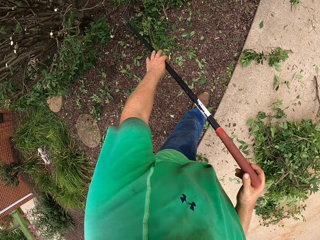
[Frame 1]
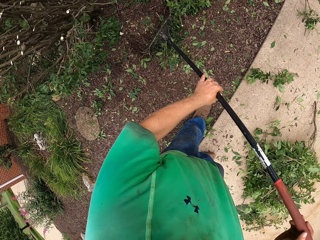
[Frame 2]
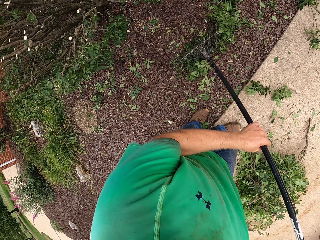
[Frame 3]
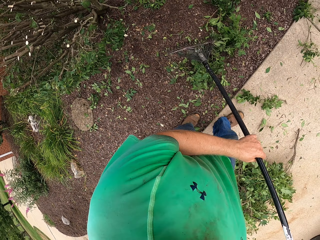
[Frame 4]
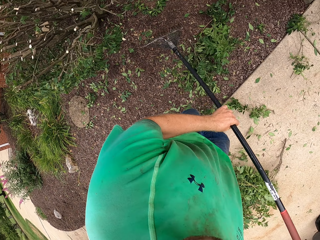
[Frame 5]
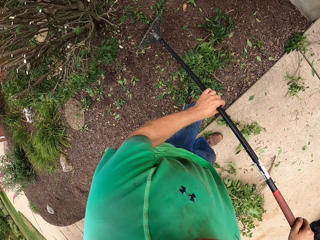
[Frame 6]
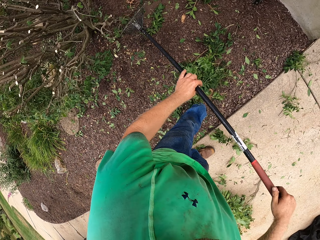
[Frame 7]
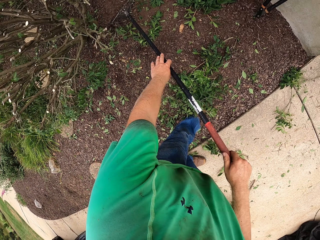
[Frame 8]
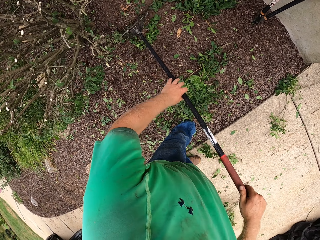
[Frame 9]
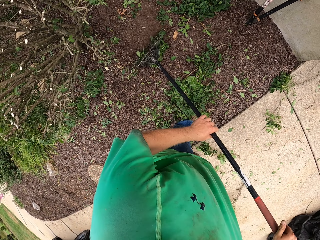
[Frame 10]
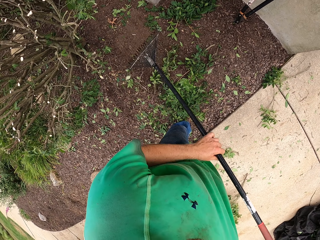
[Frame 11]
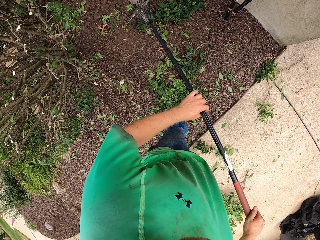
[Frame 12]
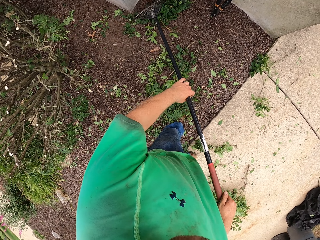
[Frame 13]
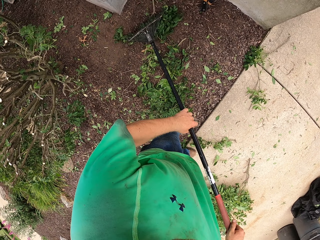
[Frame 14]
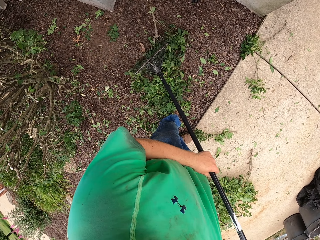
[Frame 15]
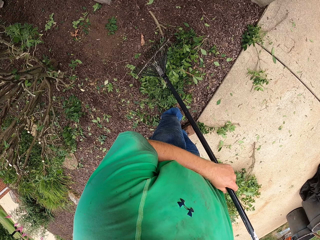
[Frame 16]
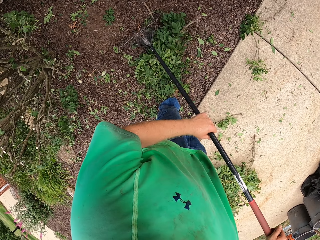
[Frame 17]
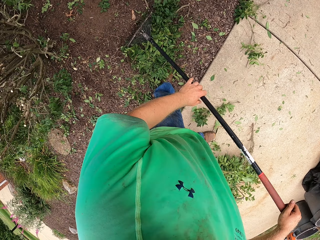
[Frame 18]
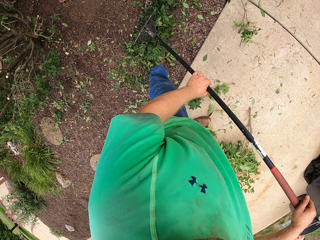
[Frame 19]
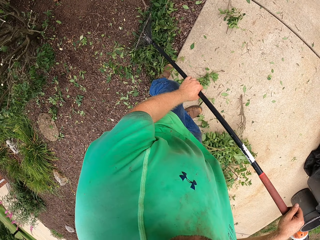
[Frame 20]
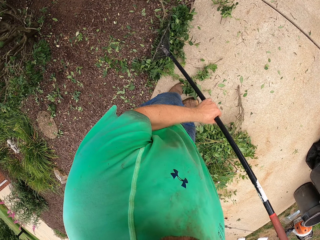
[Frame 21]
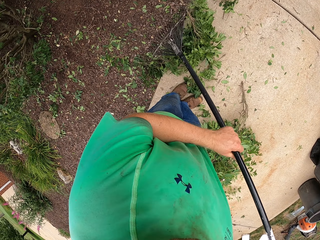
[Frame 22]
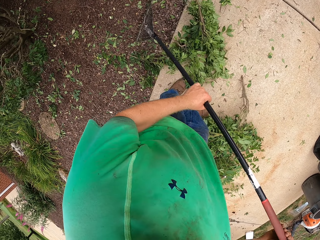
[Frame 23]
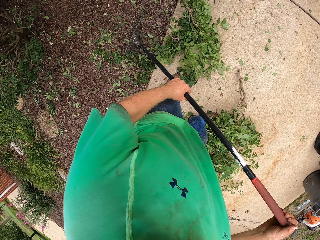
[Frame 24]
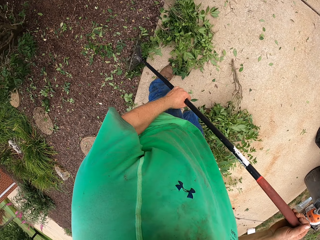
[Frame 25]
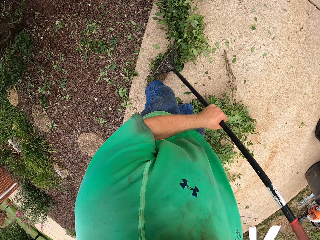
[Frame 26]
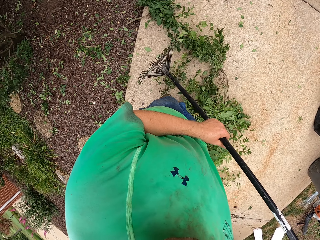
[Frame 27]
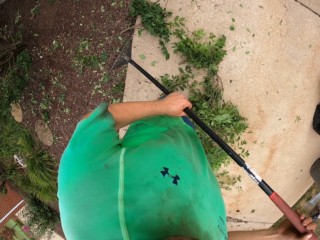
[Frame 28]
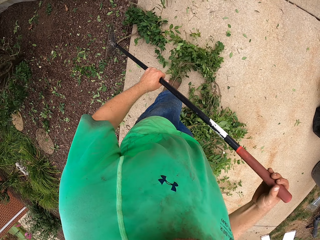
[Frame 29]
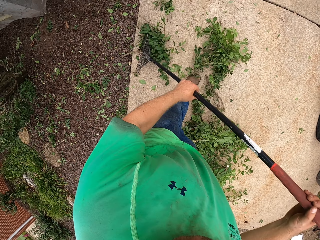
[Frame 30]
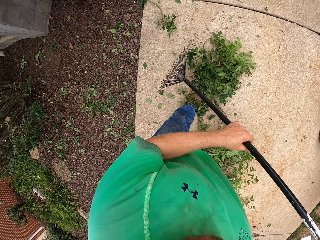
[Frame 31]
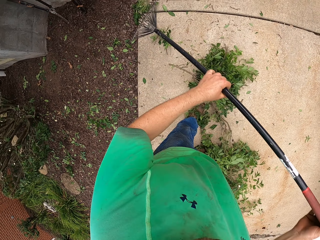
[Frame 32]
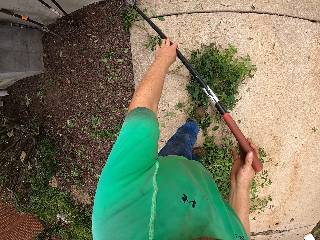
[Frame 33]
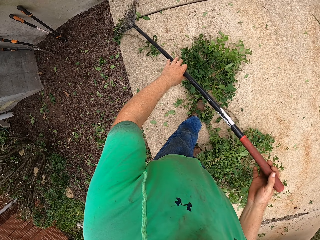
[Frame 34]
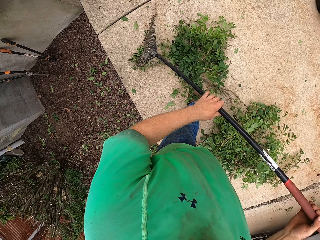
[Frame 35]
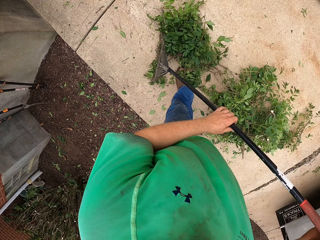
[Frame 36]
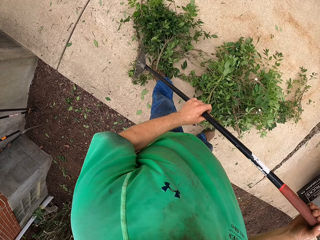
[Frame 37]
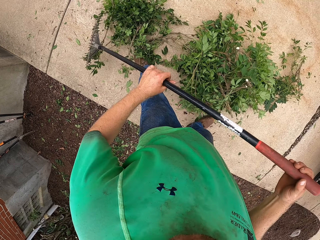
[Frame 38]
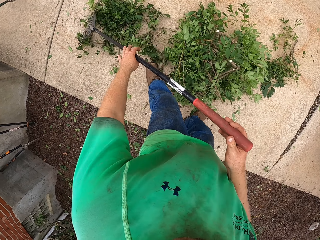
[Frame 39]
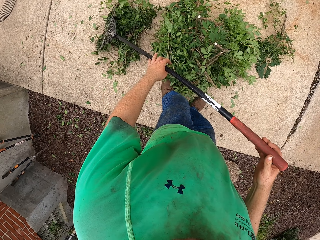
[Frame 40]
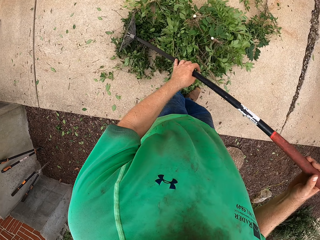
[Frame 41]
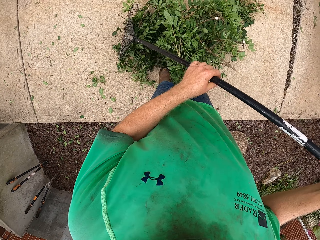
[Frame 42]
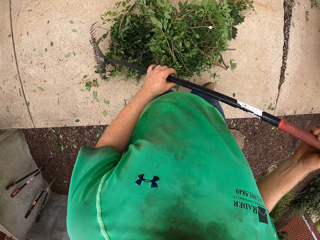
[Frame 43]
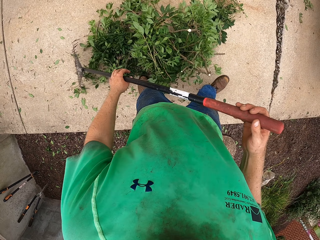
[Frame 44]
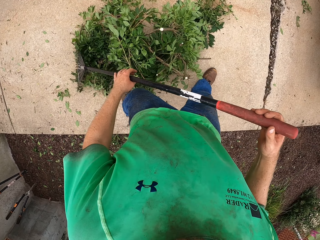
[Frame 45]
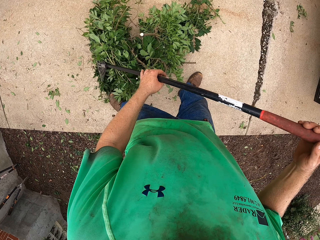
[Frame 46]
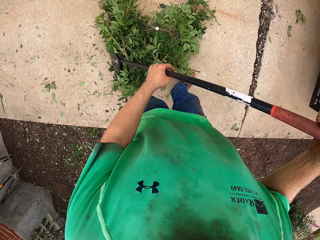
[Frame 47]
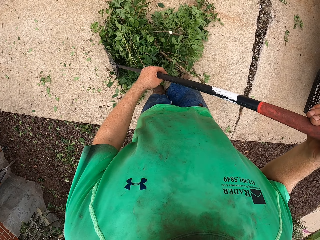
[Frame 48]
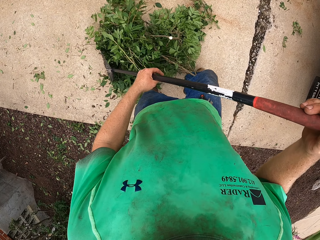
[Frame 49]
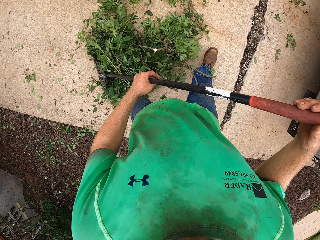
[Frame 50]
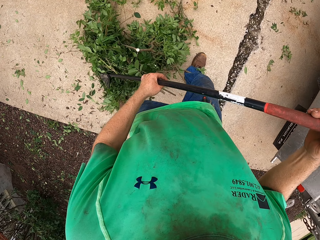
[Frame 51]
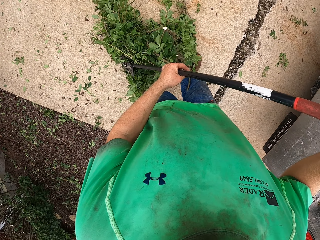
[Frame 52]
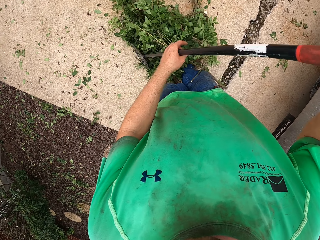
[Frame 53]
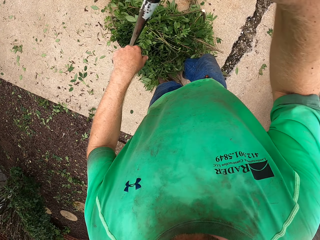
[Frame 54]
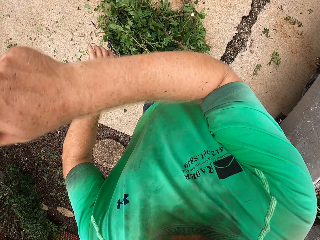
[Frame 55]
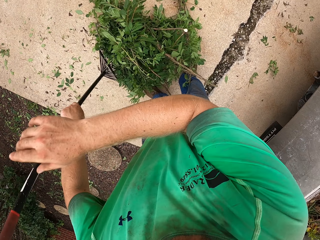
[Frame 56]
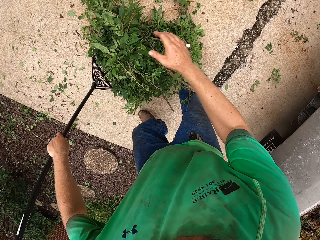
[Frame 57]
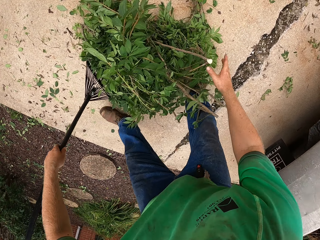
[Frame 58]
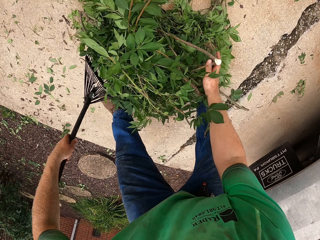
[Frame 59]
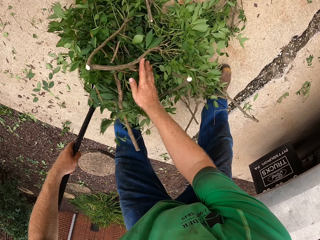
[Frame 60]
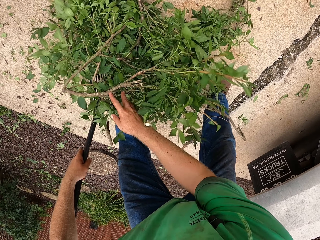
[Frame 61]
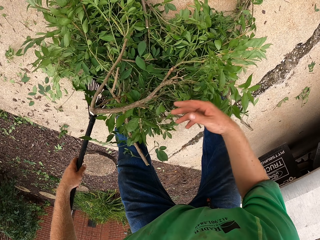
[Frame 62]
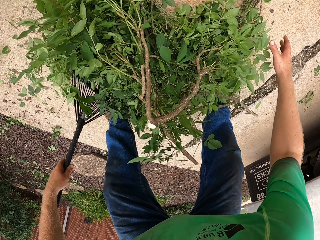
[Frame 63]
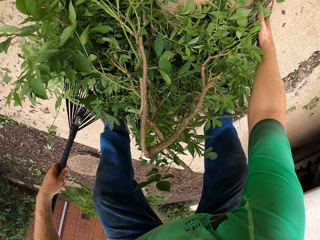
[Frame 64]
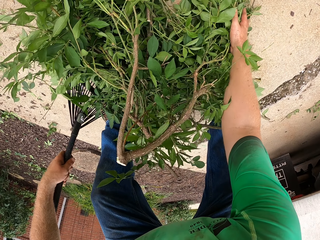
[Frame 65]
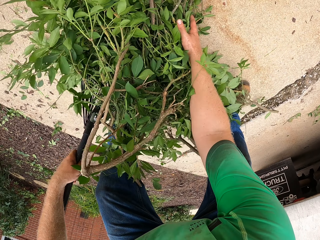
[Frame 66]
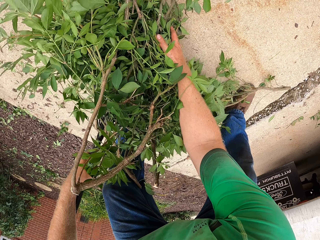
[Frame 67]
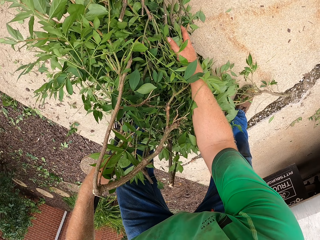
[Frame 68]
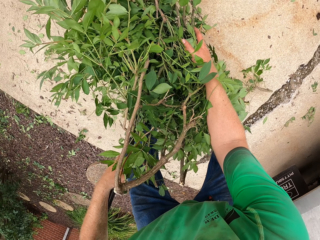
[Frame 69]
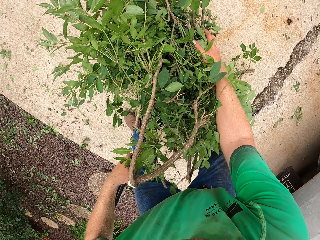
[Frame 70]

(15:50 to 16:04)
The camera wearer moves branches with a rake repeatedly. He holds the rake with his left hand. He packs the plant debris from the floor with his right hand and the rake in his left hand.

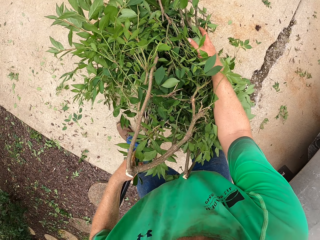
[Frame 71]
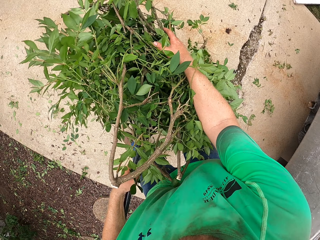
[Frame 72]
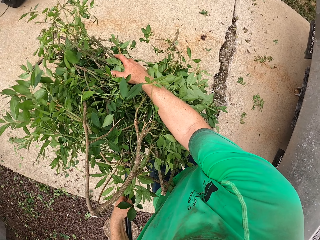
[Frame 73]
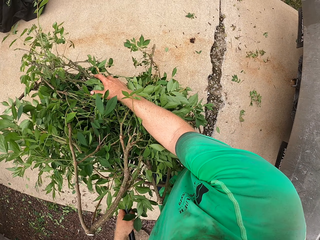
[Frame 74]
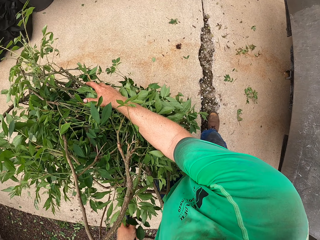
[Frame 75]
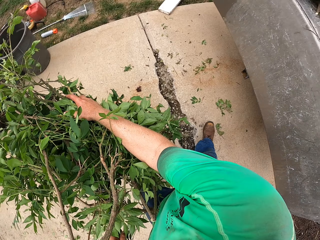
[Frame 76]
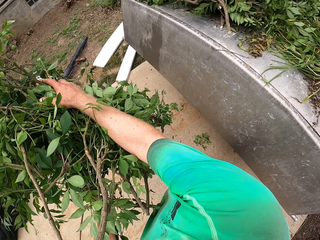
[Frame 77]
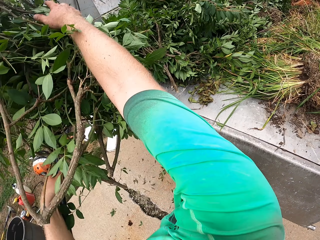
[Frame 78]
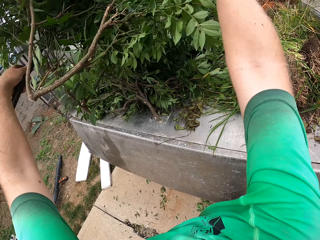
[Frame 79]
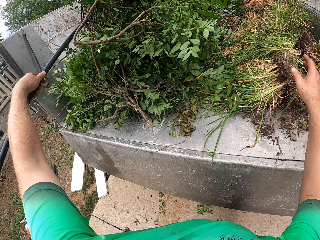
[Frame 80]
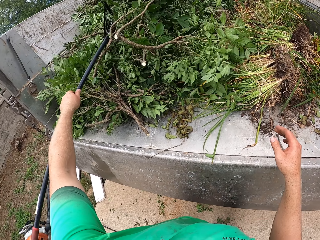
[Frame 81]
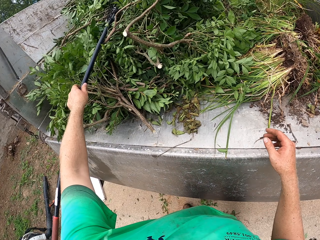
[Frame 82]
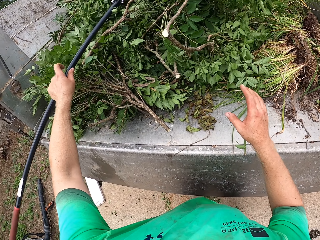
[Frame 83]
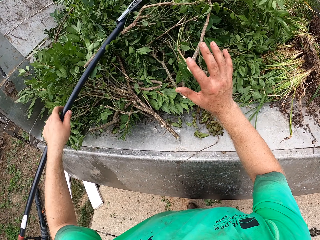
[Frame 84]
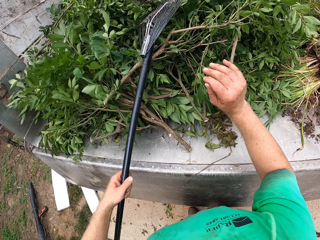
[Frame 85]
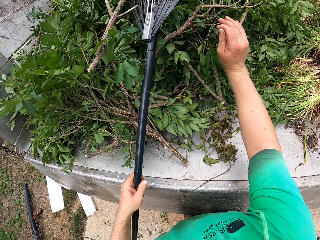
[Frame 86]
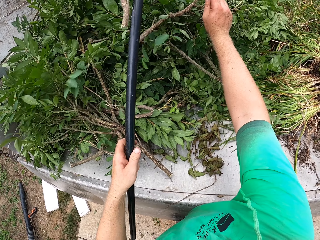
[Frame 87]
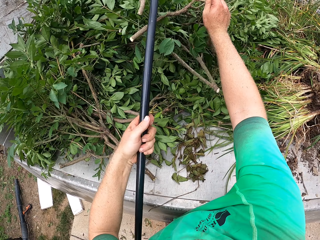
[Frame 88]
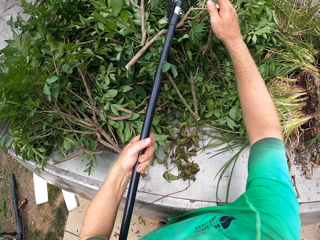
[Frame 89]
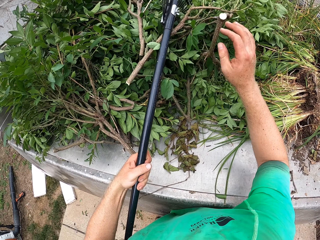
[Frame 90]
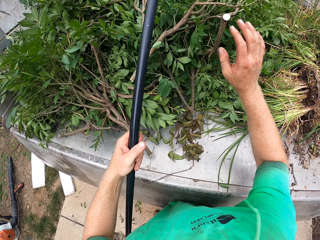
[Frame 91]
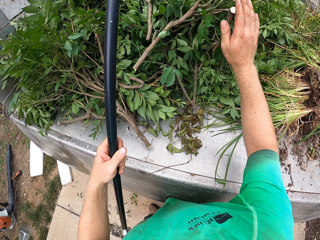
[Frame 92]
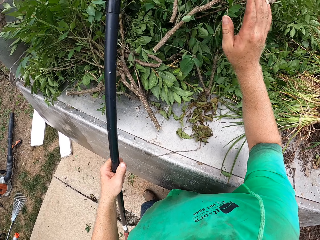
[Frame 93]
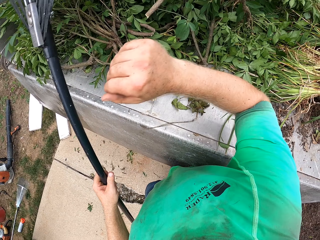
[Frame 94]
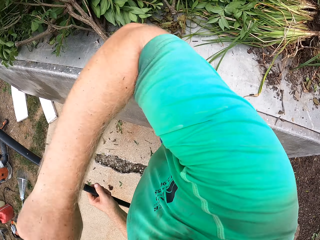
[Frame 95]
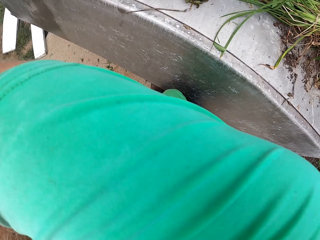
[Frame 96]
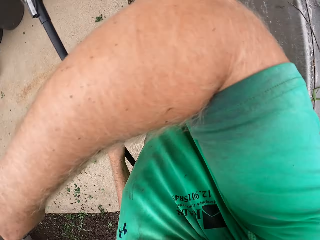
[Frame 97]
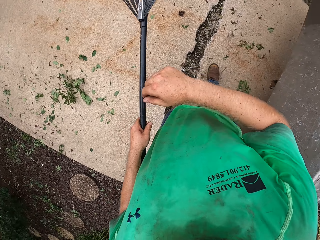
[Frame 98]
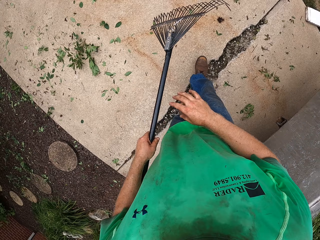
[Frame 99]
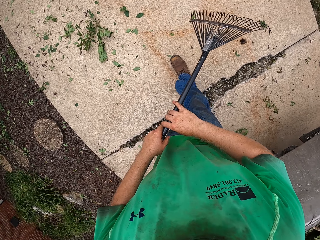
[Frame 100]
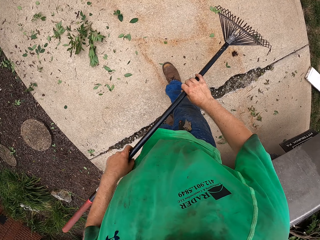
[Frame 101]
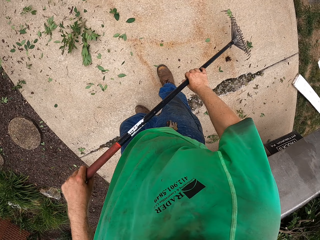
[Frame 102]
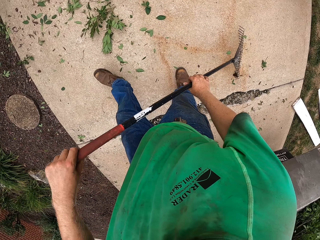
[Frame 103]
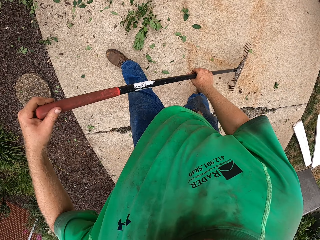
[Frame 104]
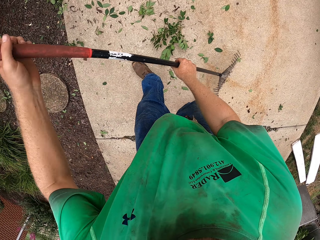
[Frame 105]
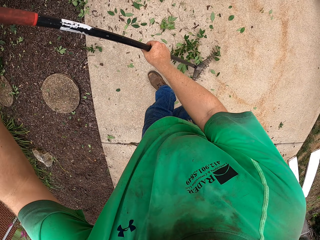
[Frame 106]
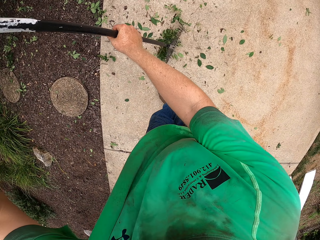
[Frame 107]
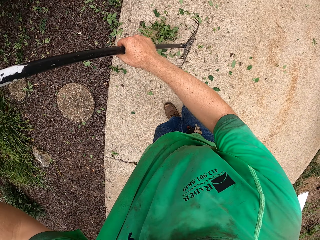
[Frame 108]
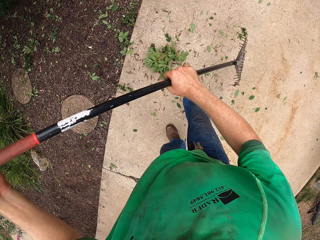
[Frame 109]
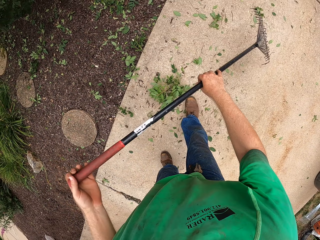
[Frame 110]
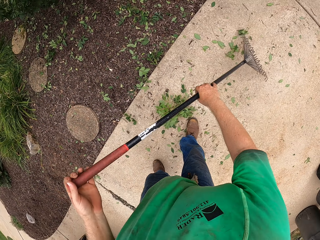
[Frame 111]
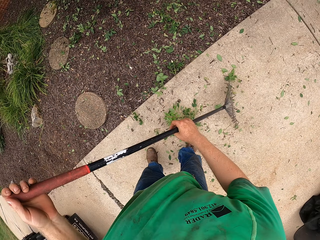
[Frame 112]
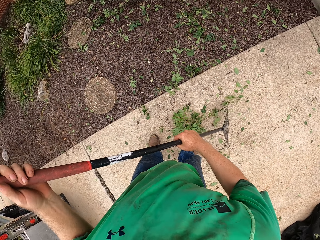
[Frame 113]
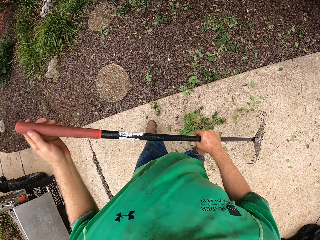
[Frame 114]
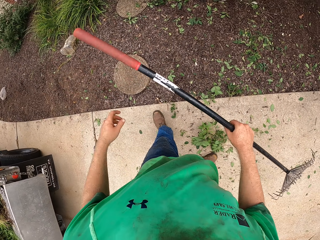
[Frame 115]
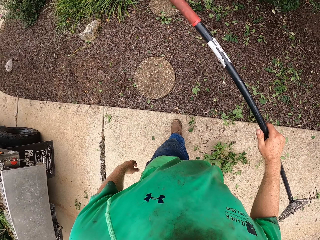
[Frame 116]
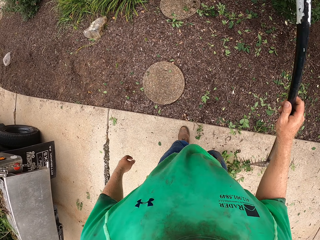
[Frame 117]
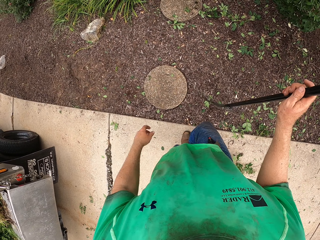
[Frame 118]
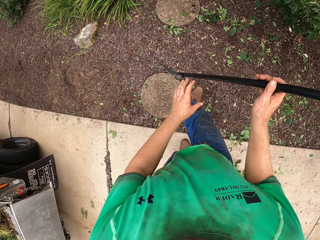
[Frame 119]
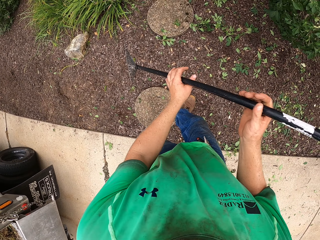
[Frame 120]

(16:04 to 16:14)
The camera wearer picks branches with a rake. He loads the plant debris in the trunk with his right hand and the rake in his left hand. He pulls the rake from the trunk with his left hand. He holds the plant debris in the trunk with his right hand. He holds the rake with both hands. He rakes plant debris on the floor with the rake in both hands. He moves leaves with the rake. He moves leaves with the rake again. He holds the rake with his right hand.
